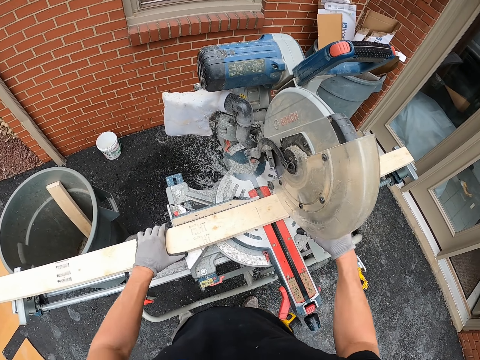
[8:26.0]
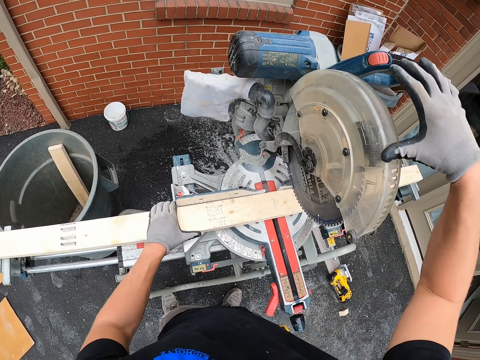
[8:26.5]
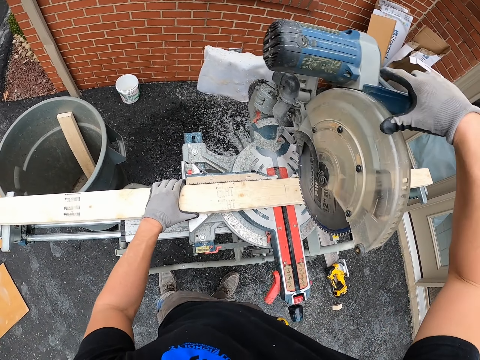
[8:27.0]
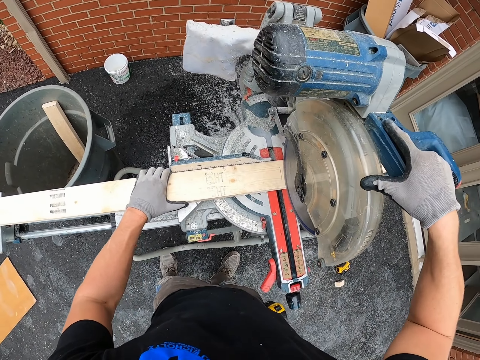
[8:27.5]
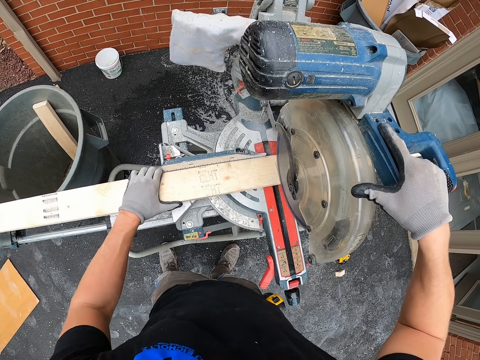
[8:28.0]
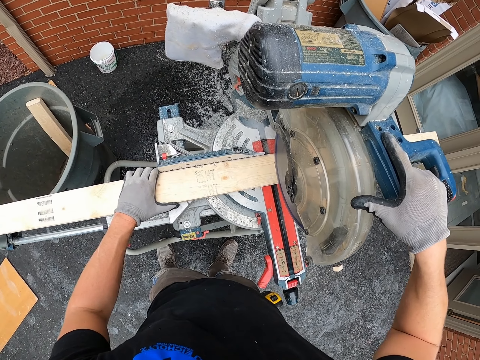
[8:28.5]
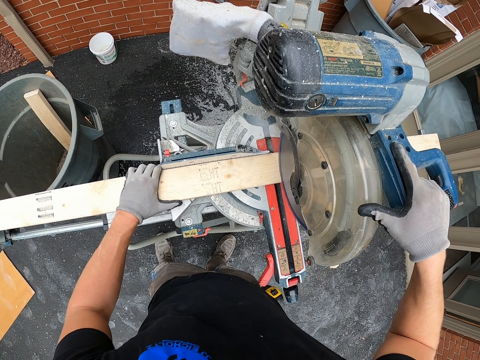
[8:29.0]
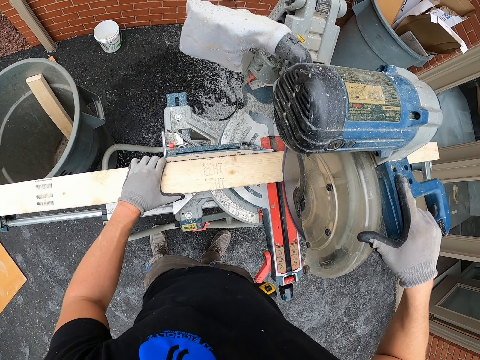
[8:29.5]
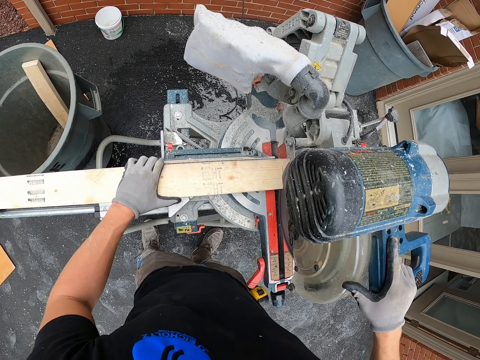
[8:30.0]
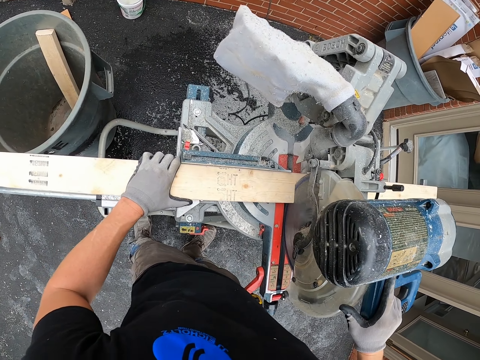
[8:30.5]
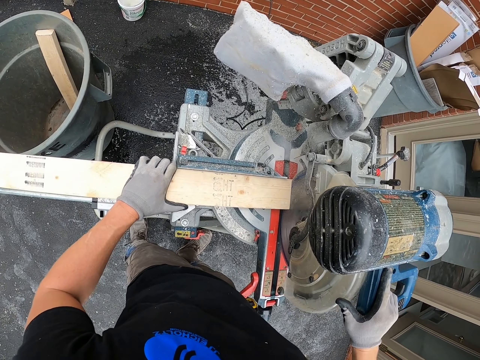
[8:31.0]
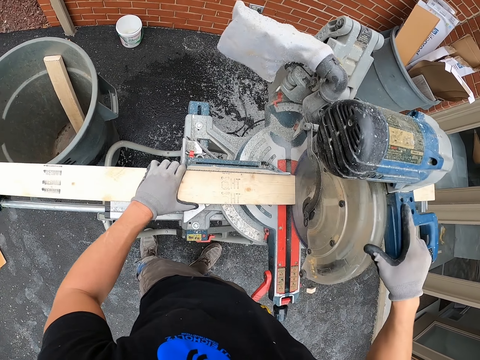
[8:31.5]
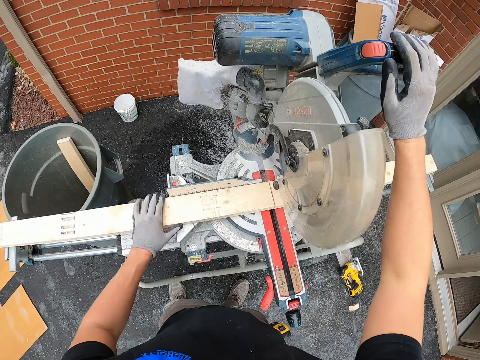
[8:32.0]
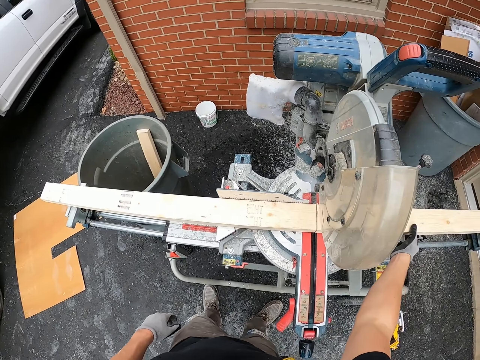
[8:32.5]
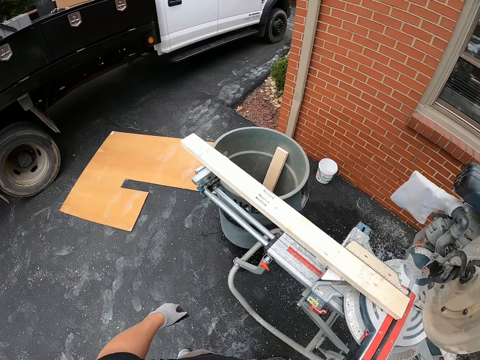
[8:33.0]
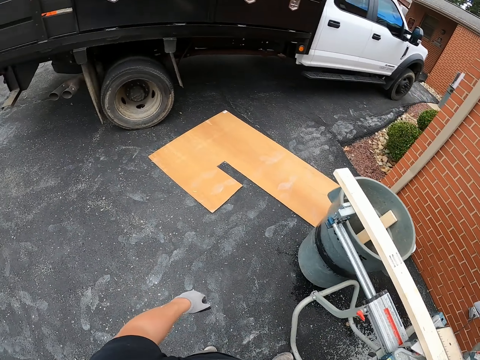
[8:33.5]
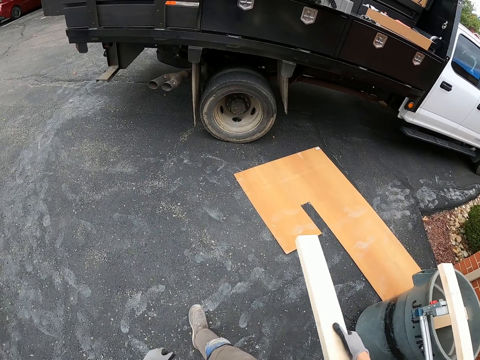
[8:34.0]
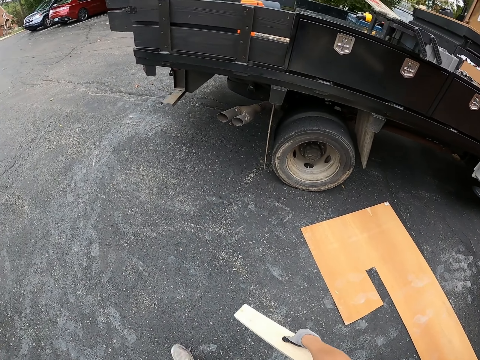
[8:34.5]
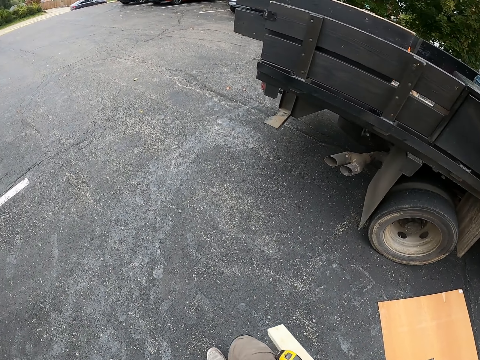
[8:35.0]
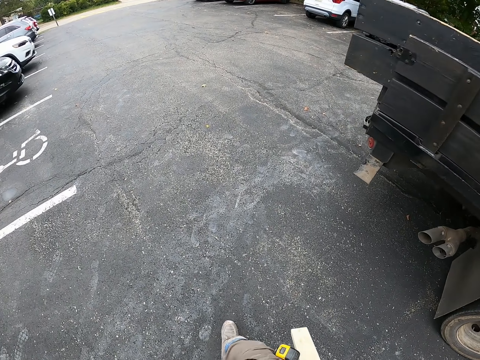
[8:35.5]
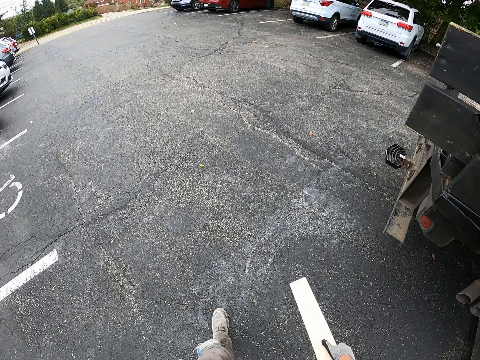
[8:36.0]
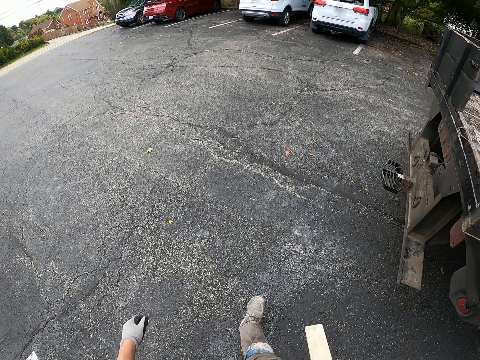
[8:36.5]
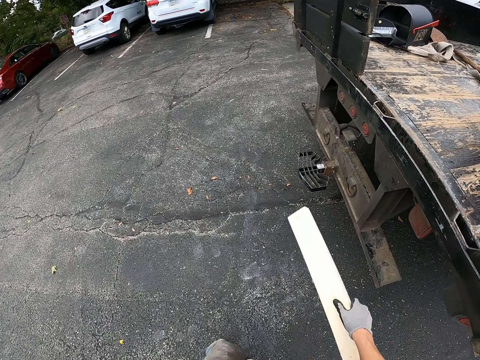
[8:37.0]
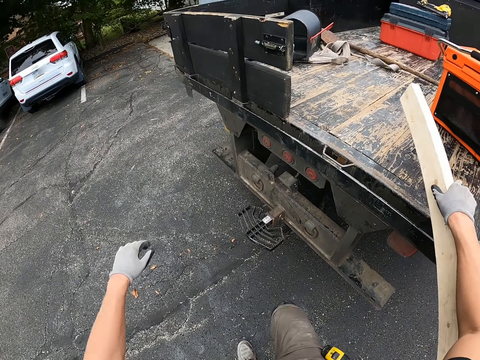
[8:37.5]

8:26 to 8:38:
The camera wearer holds a handle of a cutting machine or miter saw machine. They operate the miter saw machine. They lower the cutting machine wheel. They cut the wood with the miter saw machine. They stop. They release the handle of the cutting machine. They pick the wood from the miter saw machine. They turn around. They walk around the construction site.

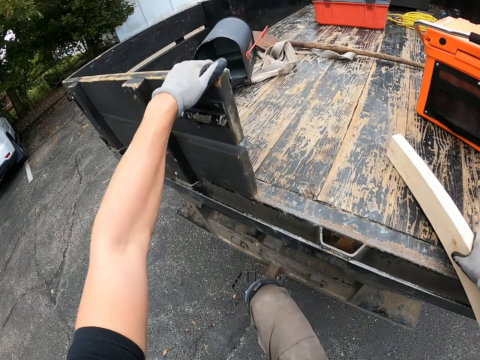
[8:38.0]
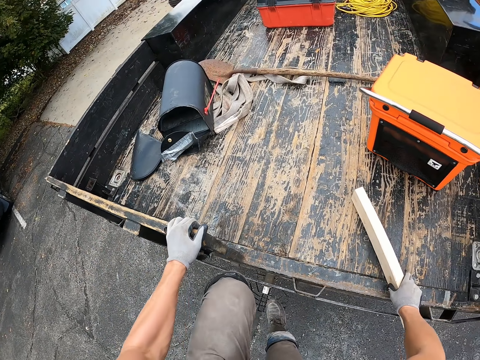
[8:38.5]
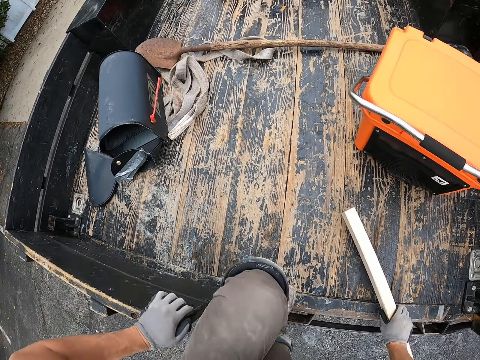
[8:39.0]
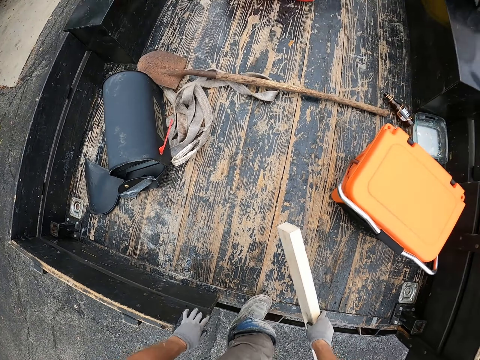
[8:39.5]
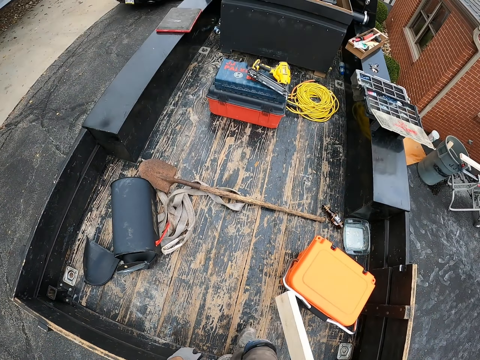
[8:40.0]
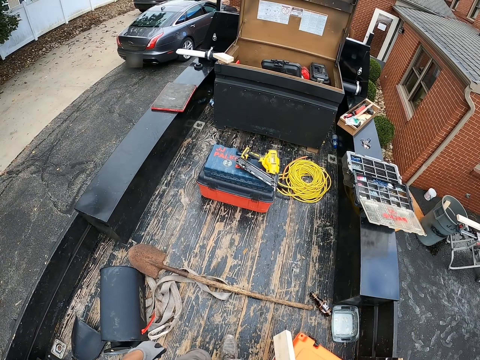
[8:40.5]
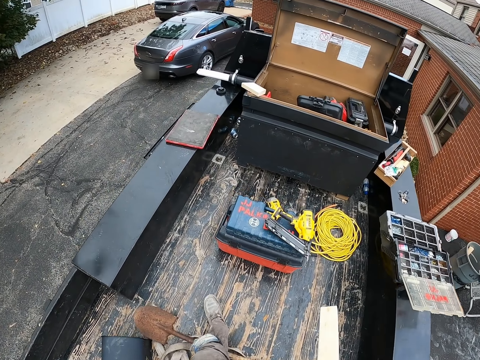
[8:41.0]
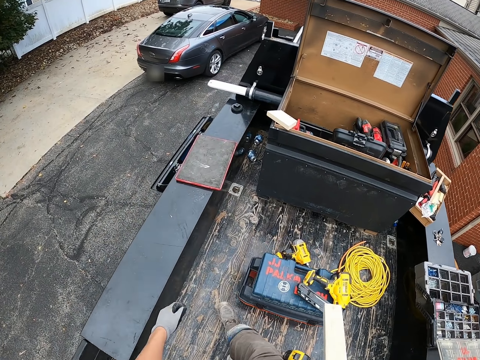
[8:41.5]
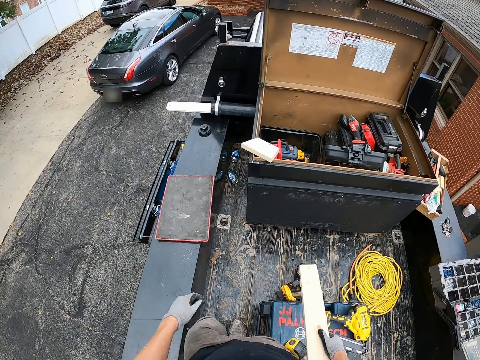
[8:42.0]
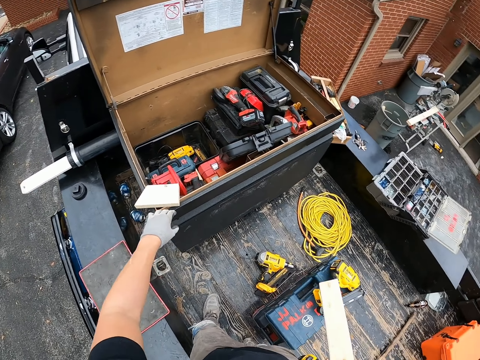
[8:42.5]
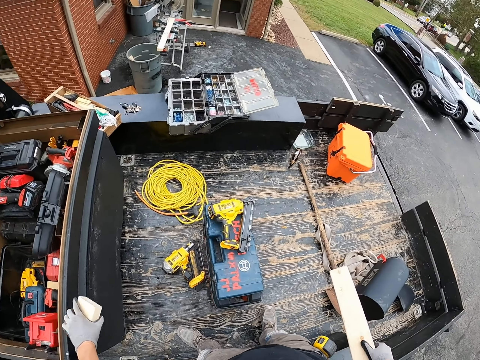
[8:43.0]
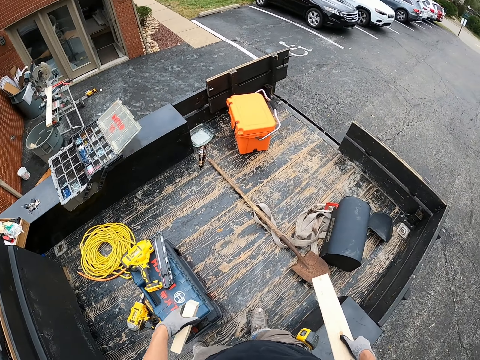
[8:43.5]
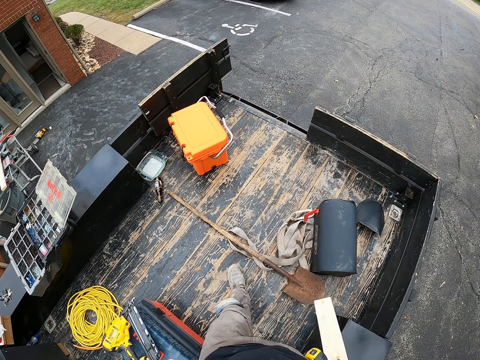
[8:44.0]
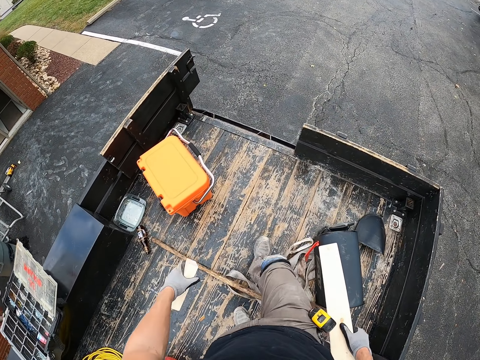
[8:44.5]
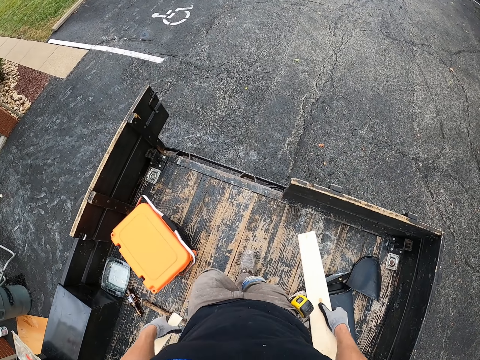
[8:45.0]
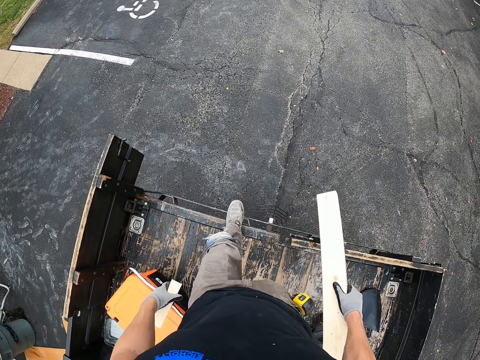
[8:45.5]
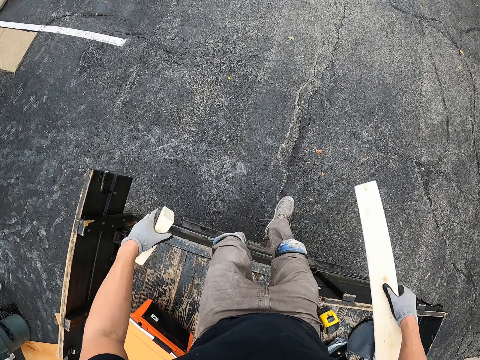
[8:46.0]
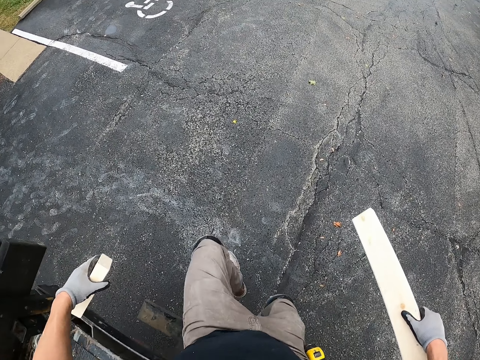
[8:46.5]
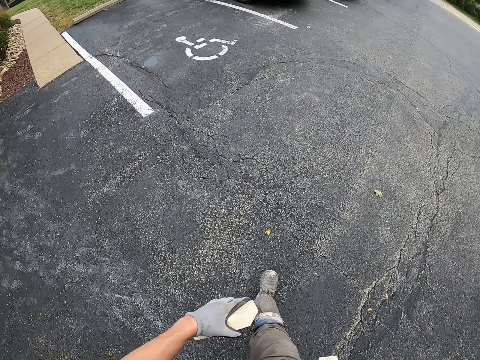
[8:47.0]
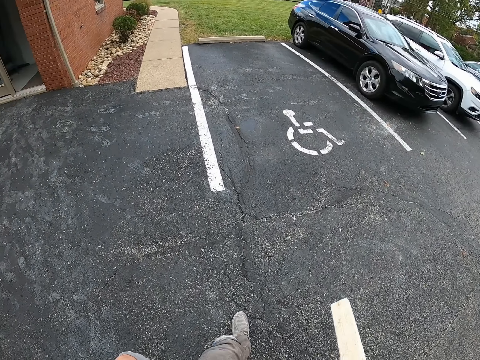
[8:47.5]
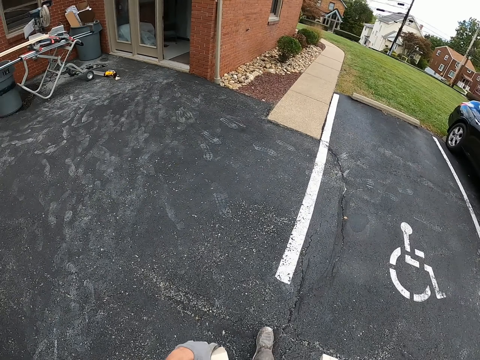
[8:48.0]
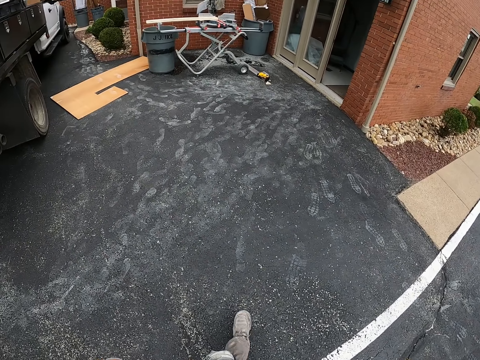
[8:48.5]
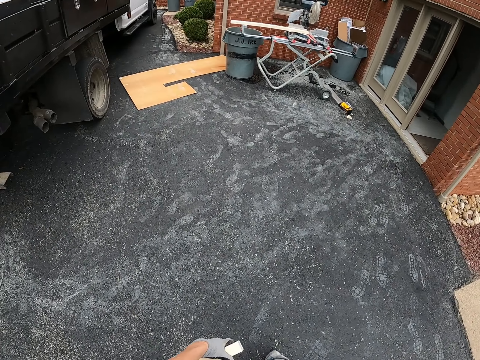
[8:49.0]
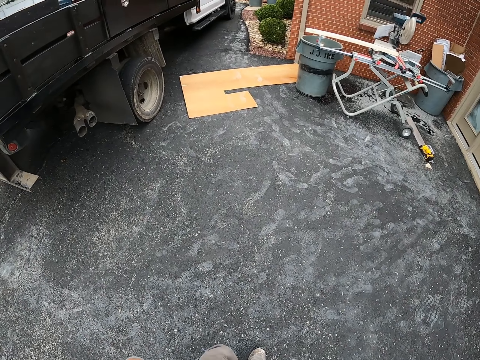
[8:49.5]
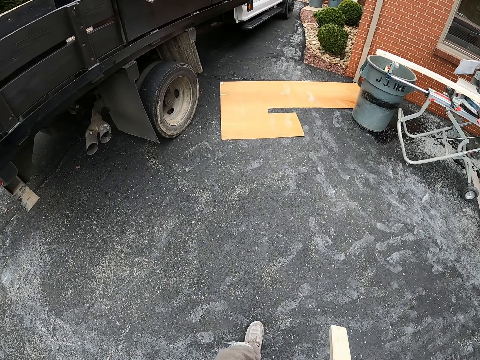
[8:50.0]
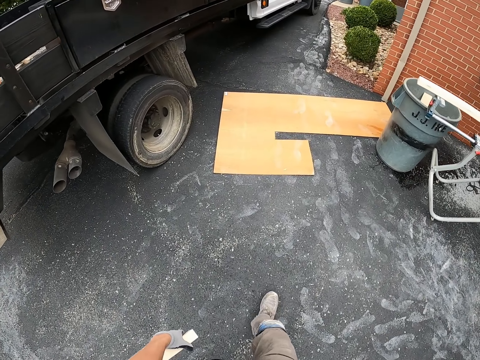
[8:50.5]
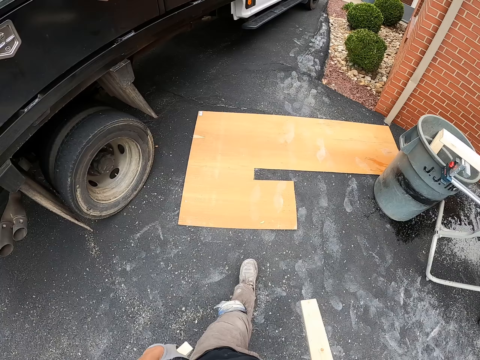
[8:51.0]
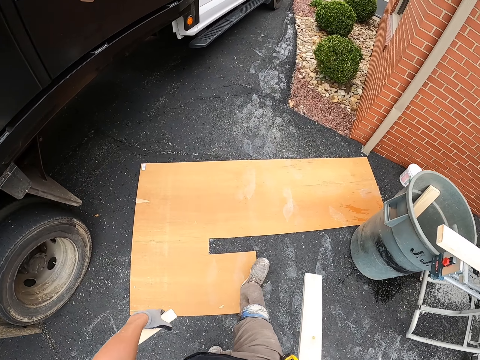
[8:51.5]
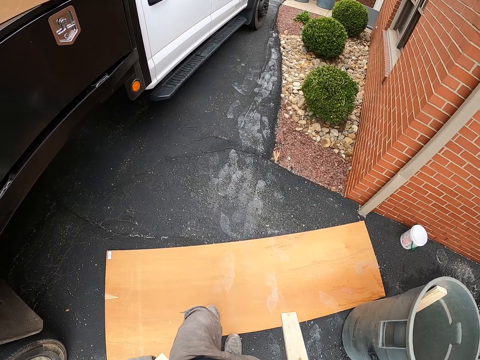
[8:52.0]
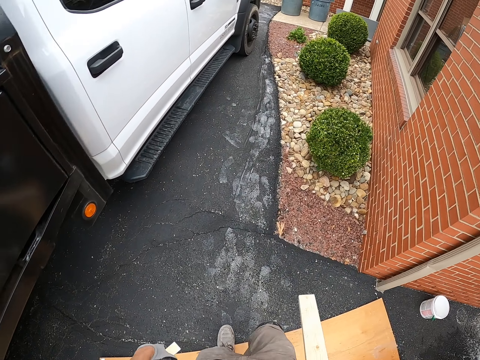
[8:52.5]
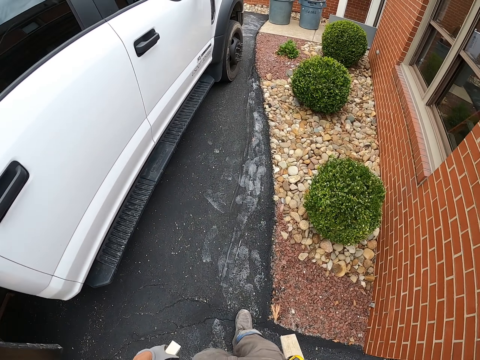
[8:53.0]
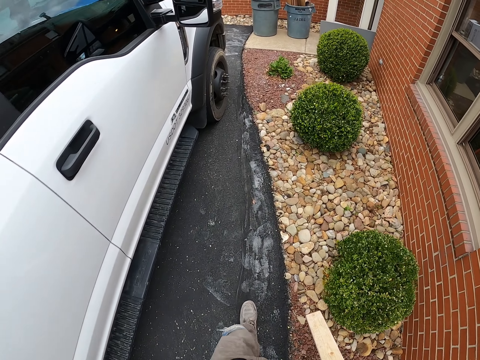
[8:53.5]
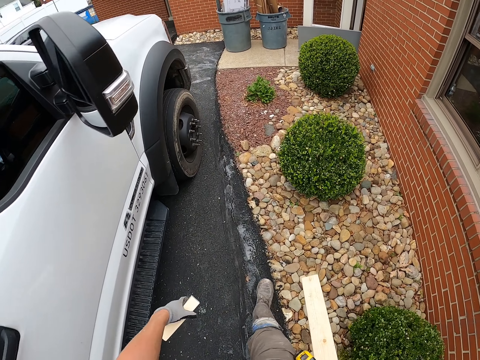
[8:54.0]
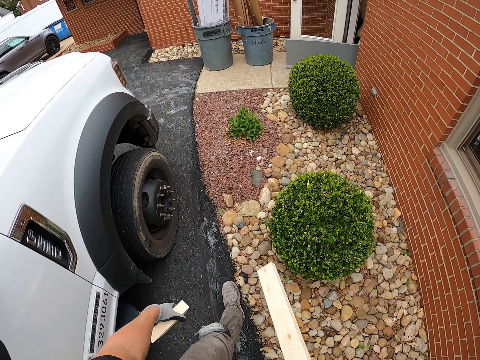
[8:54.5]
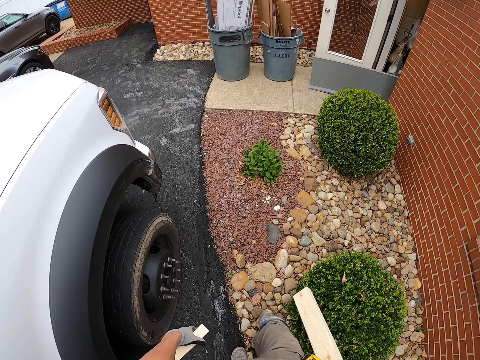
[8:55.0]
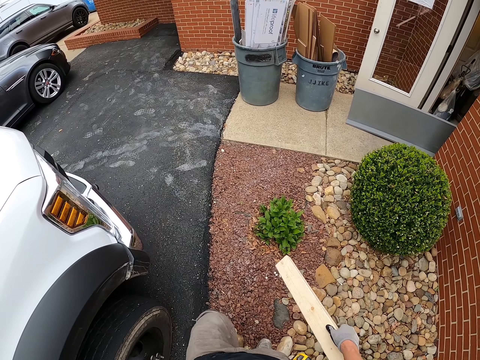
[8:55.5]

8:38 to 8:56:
The camera wearer holds a piece of timber onto a truck. He lifts his leg, steps on the truck metal and holds onto the truck. He climbs on the truck. He walks on the truck. He picks wood from the tool box. He turns around and walks on the truck. He walks out of the truck. He walks around the construction site.
